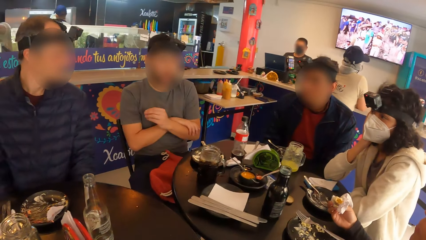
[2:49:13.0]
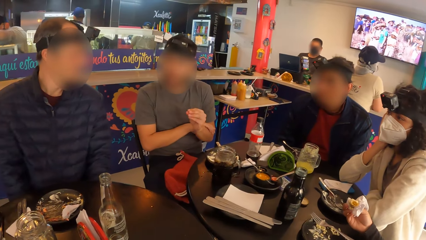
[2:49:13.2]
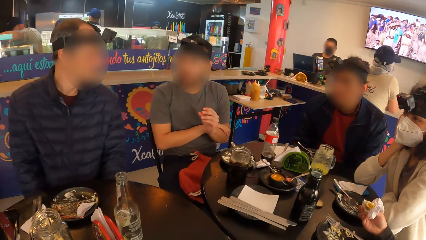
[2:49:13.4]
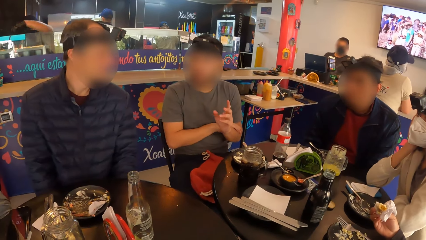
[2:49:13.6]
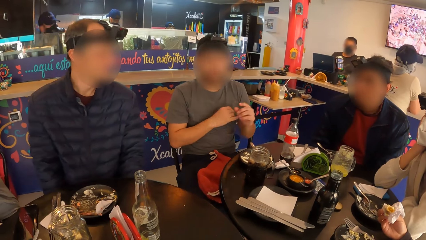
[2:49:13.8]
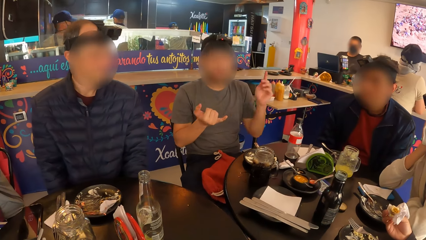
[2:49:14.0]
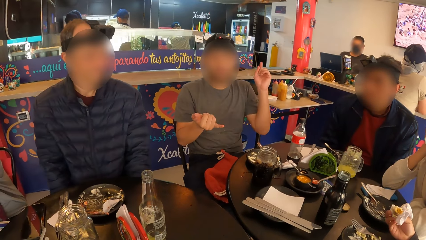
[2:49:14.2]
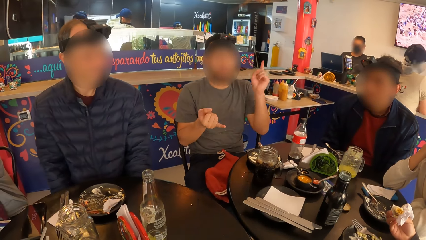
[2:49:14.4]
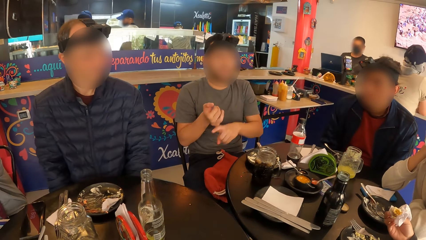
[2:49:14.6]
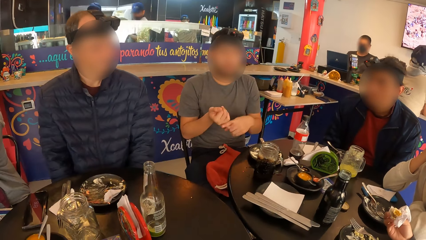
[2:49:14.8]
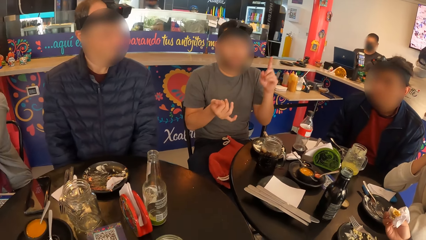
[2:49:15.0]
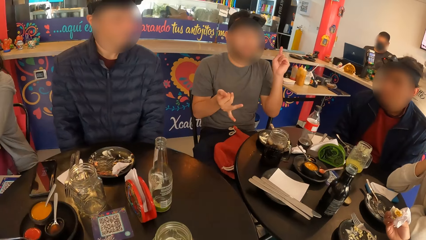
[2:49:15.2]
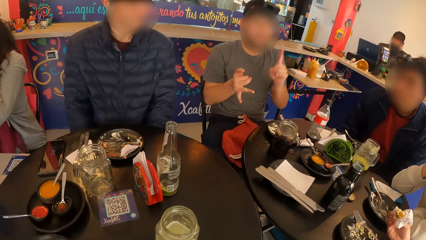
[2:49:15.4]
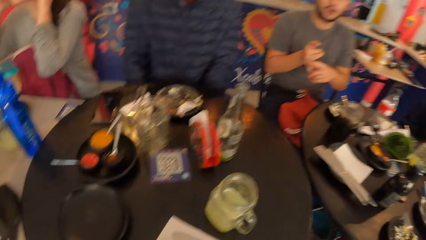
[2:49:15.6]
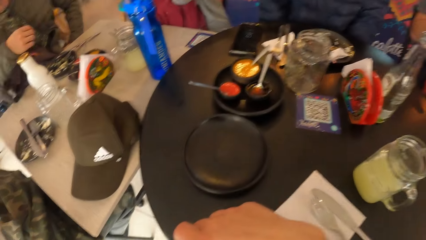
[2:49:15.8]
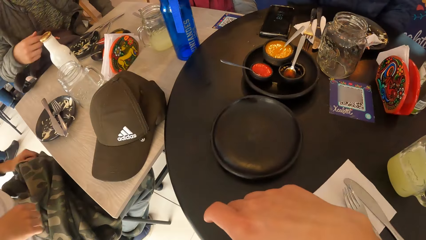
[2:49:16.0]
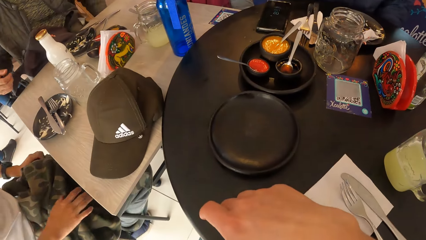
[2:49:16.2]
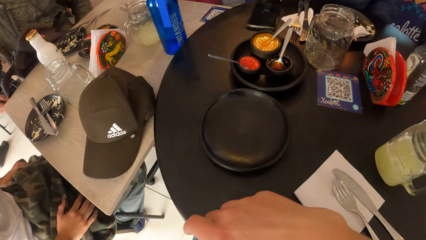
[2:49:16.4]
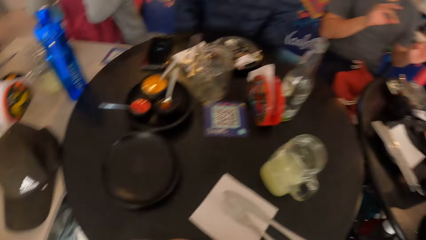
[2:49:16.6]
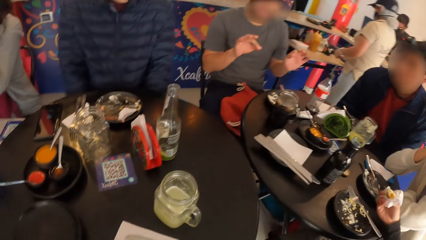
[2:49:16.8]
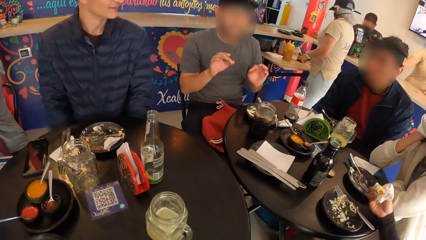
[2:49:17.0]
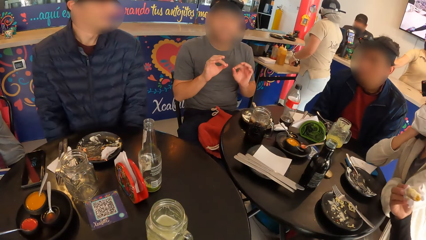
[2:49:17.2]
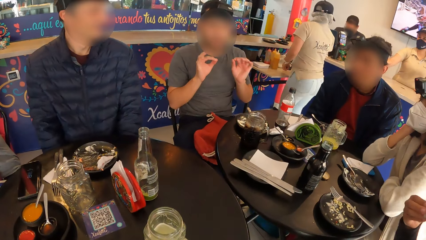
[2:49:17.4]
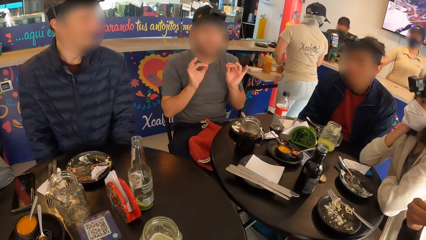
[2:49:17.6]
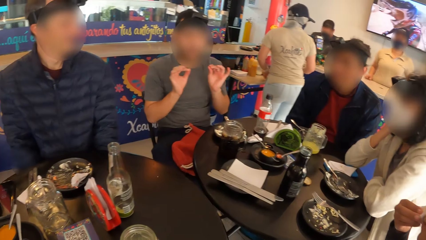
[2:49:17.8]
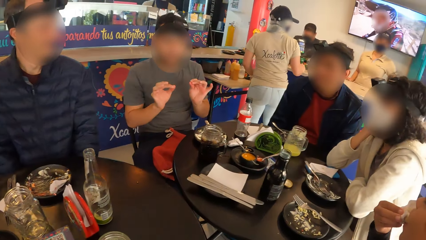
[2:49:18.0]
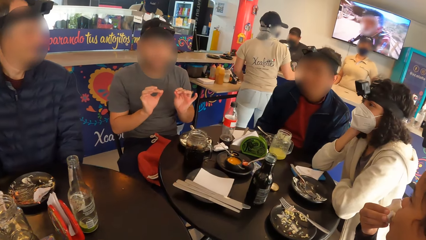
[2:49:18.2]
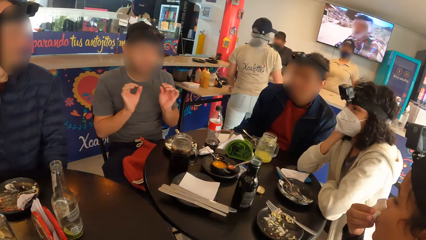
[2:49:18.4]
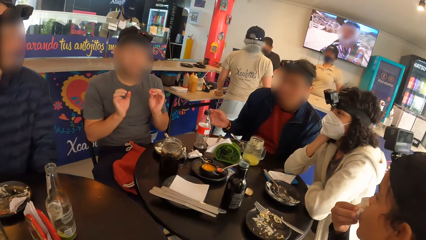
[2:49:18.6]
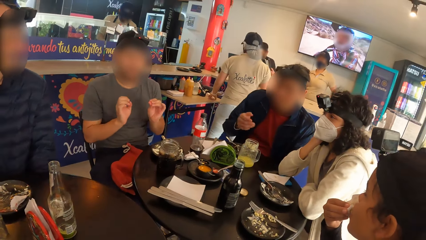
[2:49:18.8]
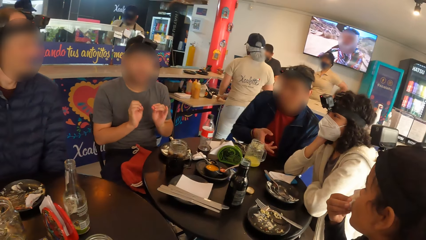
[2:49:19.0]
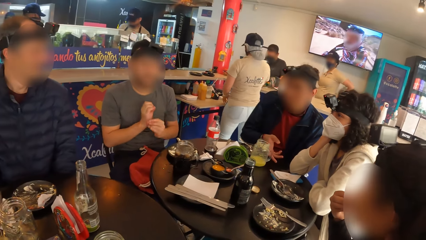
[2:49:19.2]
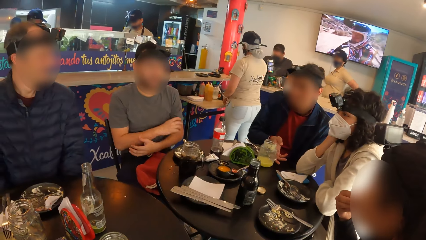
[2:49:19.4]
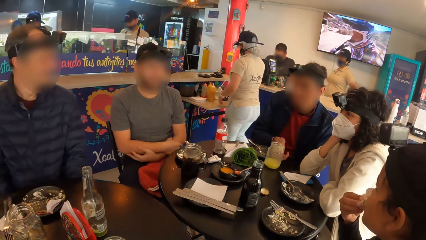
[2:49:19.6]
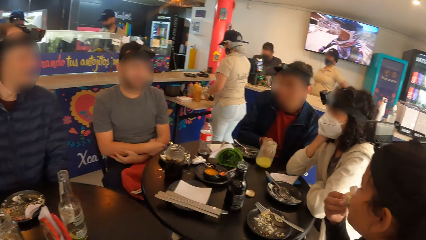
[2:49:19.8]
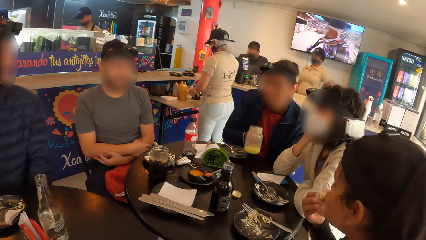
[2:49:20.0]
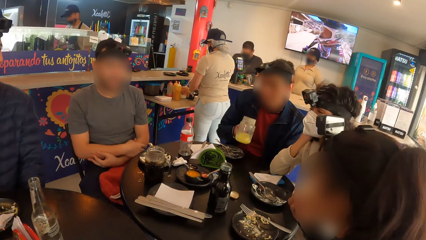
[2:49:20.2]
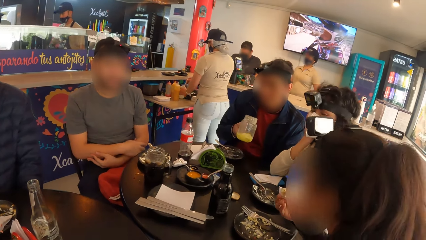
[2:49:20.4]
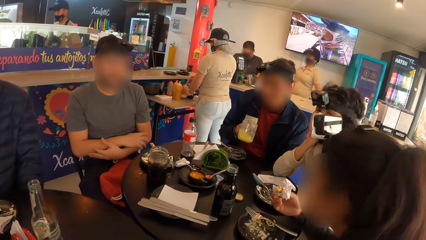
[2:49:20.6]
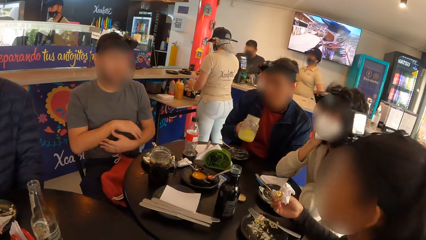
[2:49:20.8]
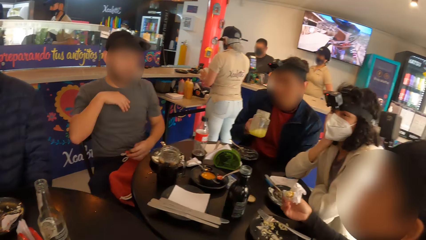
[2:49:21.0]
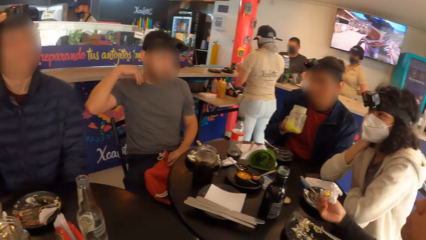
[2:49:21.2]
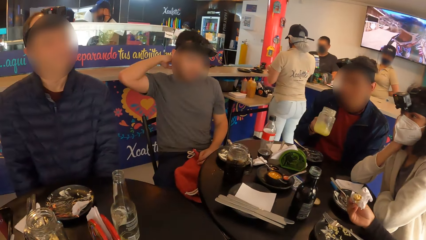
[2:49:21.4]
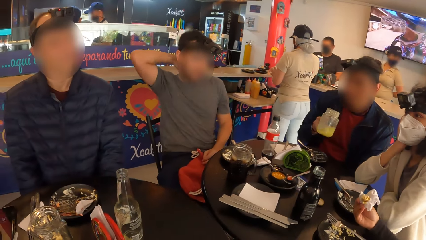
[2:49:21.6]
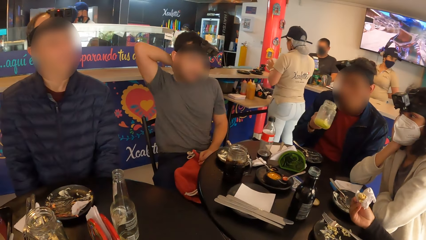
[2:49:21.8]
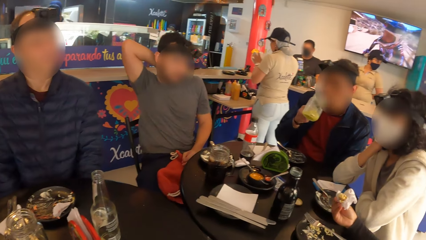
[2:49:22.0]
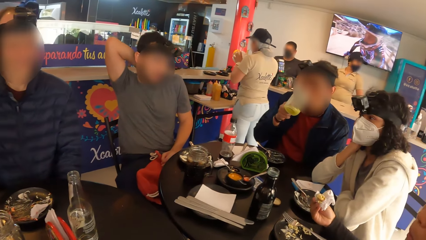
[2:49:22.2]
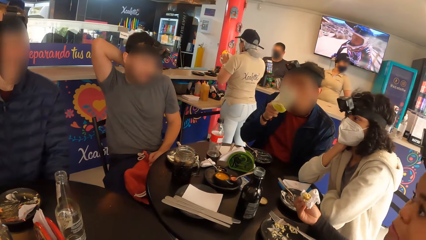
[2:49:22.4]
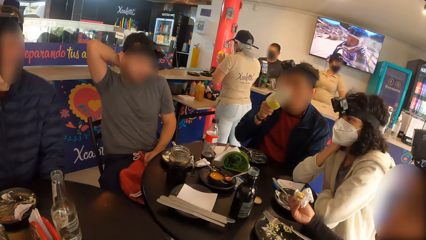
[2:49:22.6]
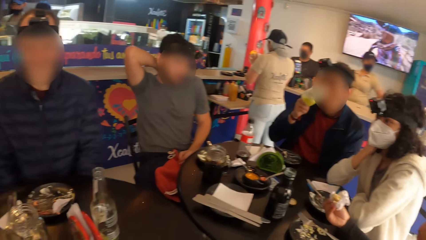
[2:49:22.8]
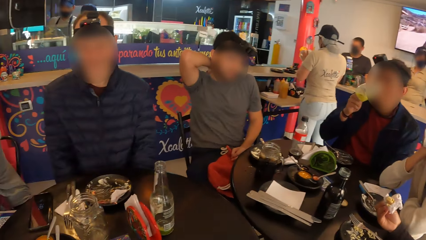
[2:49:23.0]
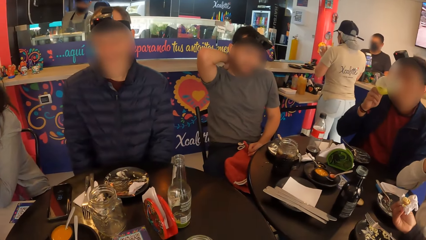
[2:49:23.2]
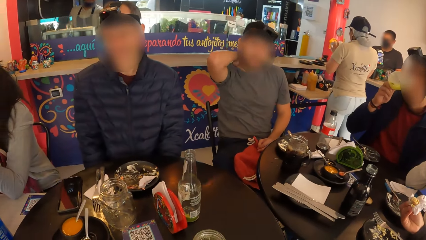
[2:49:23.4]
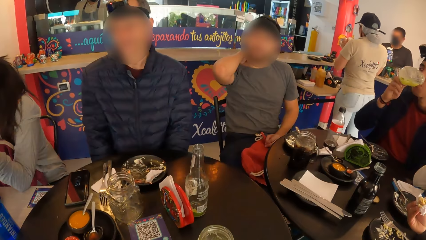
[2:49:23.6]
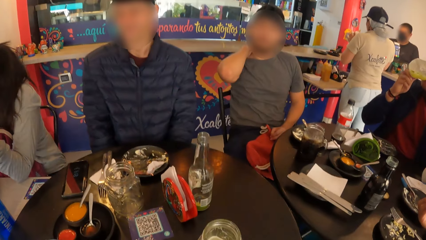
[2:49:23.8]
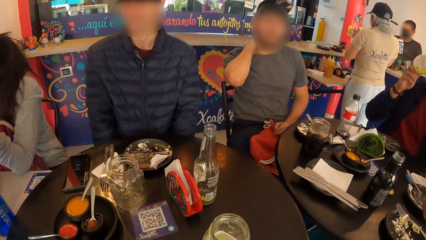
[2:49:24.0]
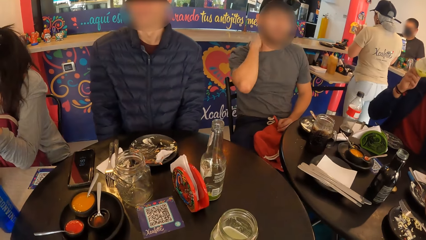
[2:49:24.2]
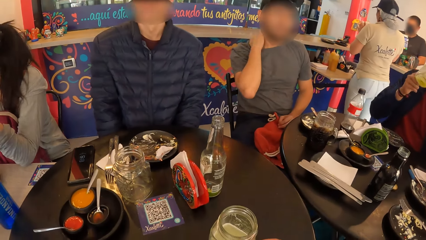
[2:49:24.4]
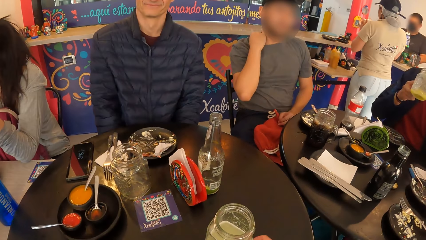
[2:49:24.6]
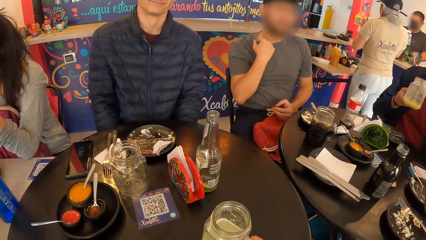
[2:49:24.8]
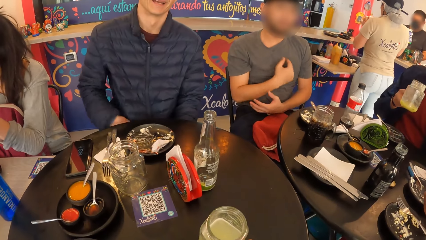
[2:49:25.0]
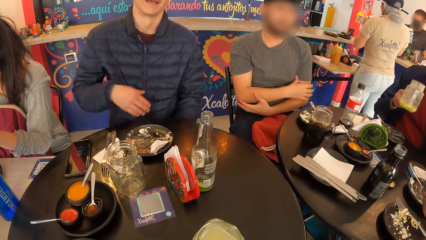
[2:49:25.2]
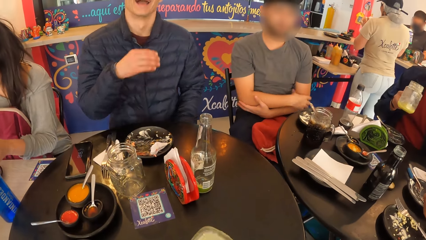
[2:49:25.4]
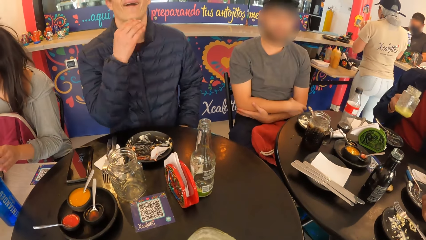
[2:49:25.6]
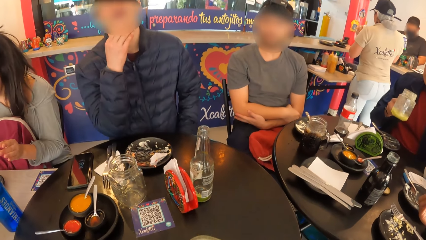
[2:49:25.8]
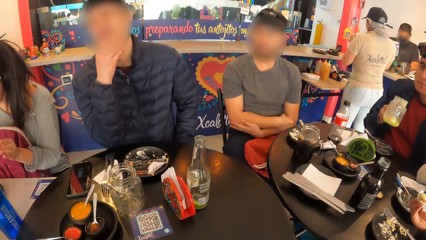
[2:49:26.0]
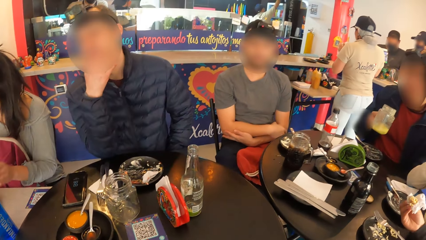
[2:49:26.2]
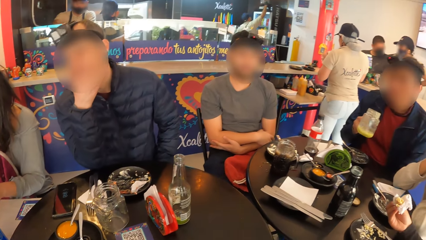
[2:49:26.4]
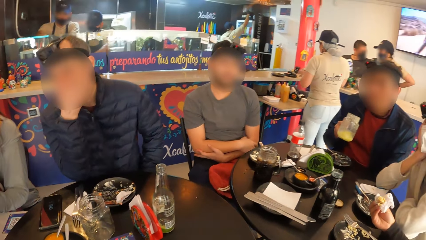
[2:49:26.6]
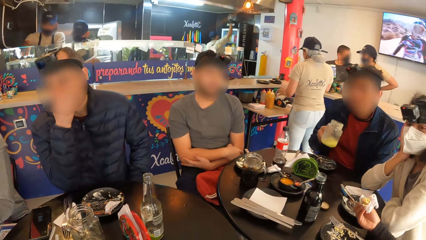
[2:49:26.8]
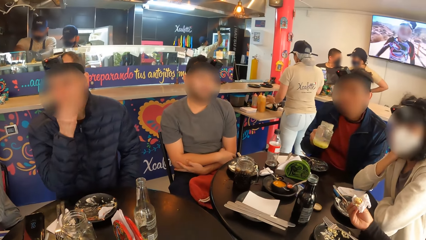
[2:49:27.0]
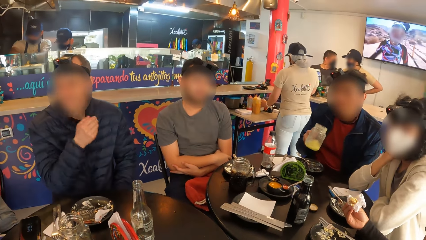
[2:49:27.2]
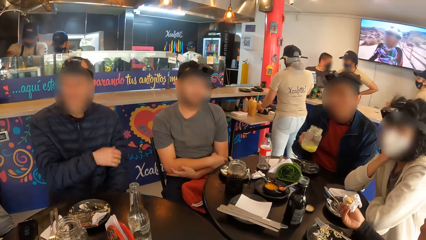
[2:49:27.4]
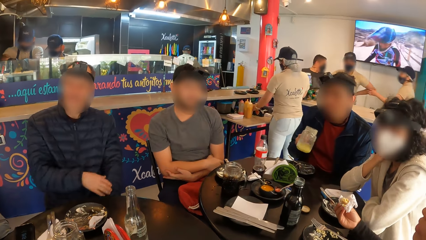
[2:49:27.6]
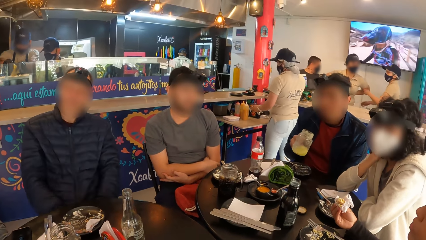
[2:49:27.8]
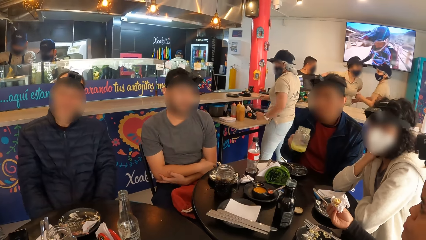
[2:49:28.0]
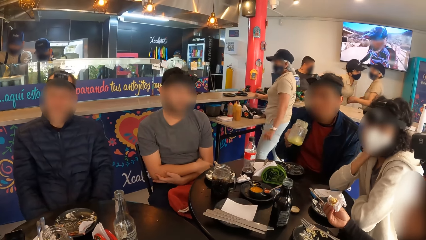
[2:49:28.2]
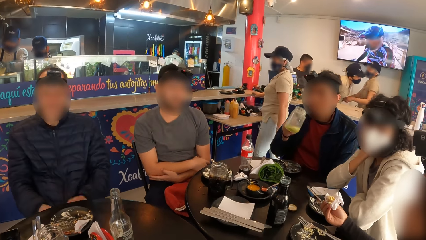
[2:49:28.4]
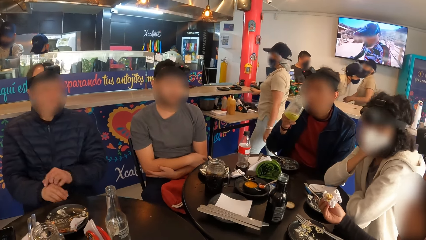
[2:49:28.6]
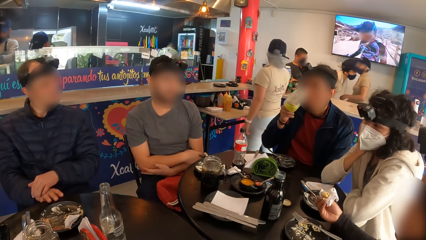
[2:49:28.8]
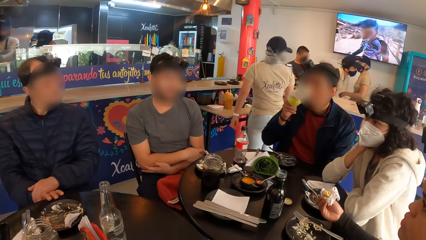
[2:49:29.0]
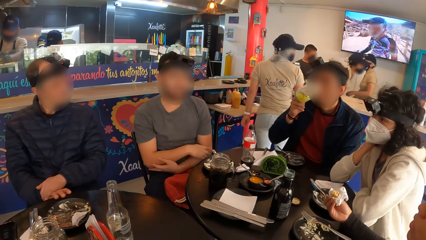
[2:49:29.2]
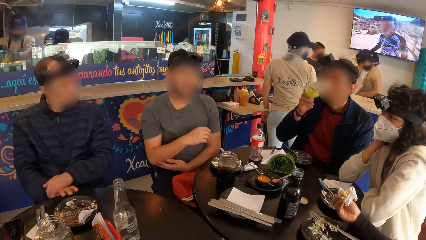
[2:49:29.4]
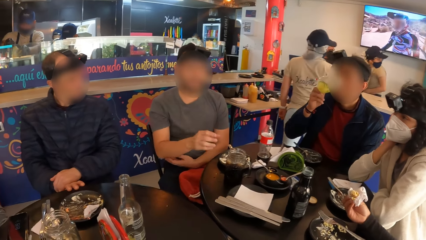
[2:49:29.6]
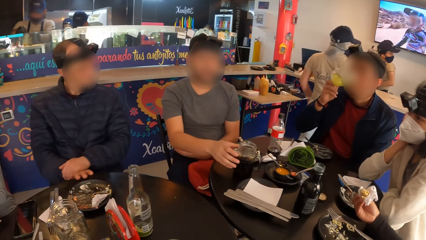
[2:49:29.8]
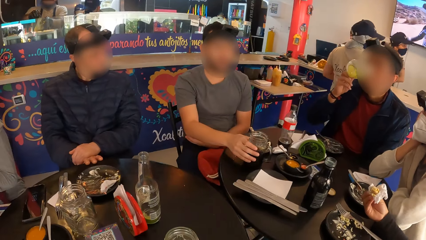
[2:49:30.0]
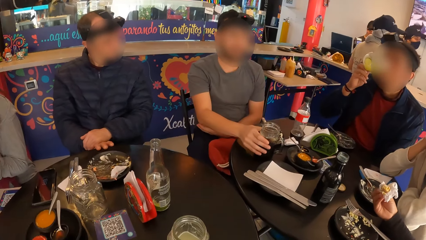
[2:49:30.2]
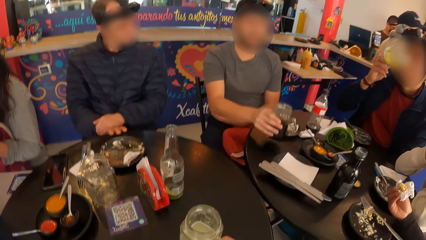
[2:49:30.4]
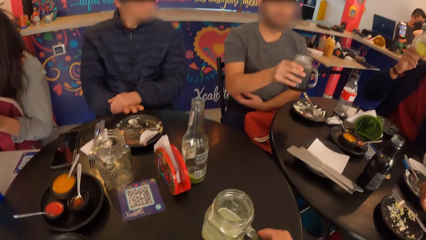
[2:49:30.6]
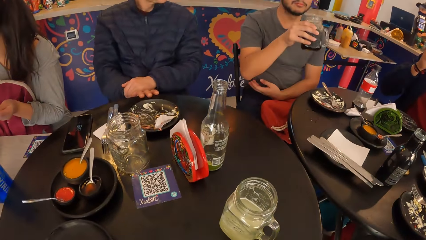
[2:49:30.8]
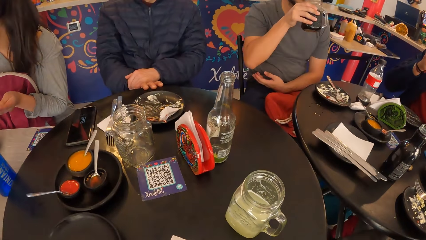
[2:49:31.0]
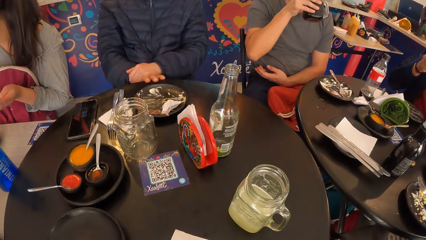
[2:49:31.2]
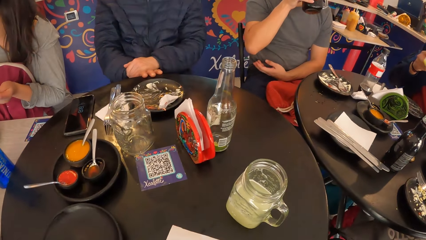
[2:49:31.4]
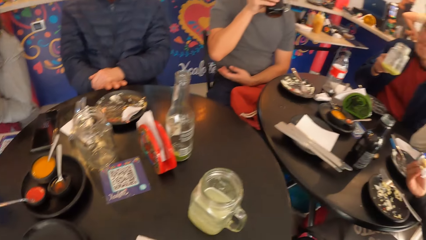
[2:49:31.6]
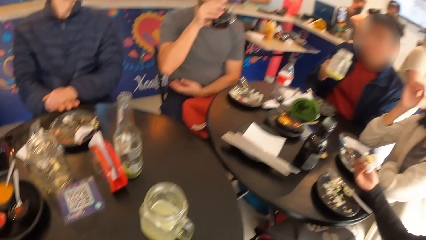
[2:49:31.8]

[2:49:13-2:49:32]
A man picks the jar of juice on the table with his right hand. He shakes the juice in the jar of juice with his right hand. Another man itches his back with his right hand. The first man drinks juice from the jar of juice in his left hand. He shakes the juice in the jar of juice with his right hand. The camera wearer picks a glass from the table. The first man drinks juice from the jar of juice in his left hand. The other man picks the jar of juice on the table with his right hand. He drinks the juice from the jar of juice in his right hand.
